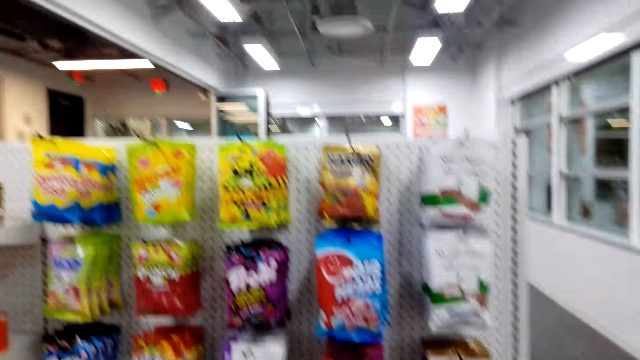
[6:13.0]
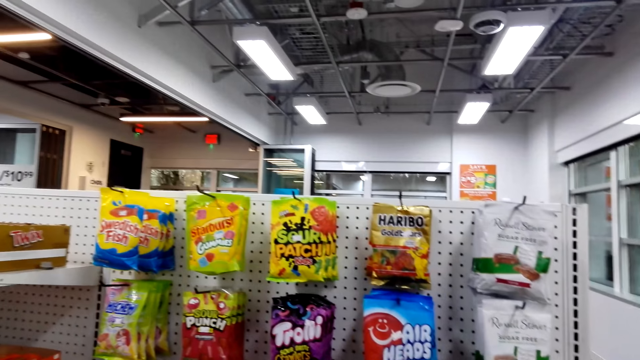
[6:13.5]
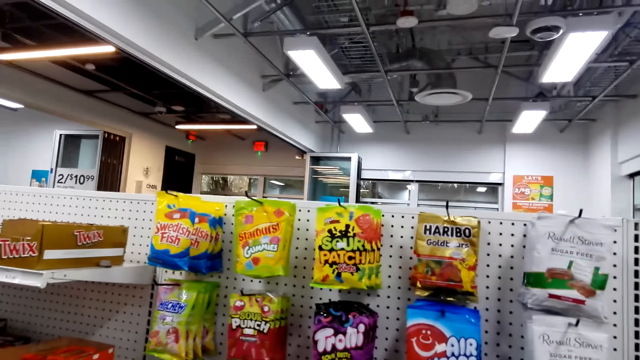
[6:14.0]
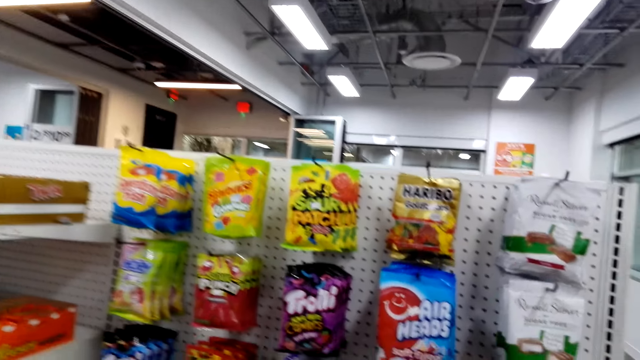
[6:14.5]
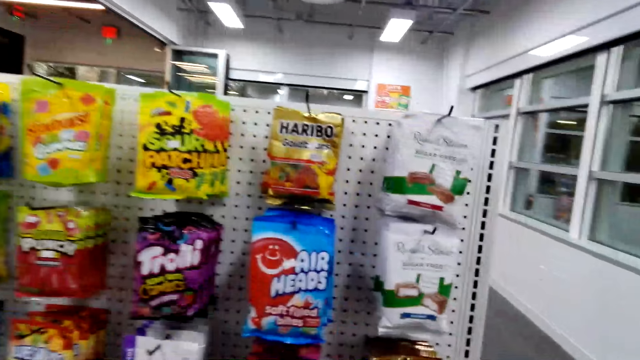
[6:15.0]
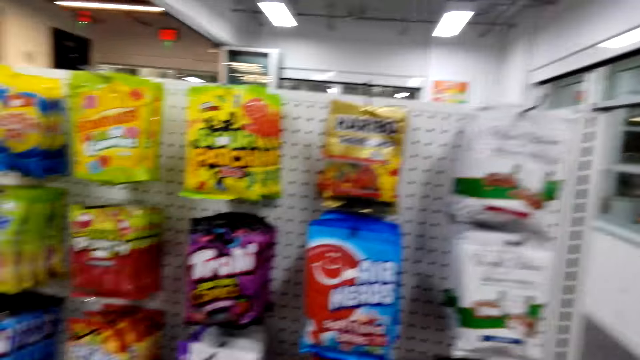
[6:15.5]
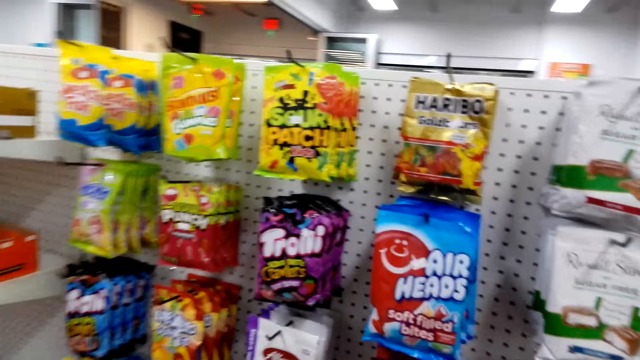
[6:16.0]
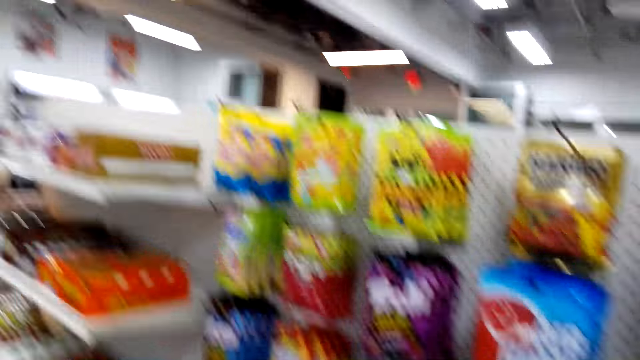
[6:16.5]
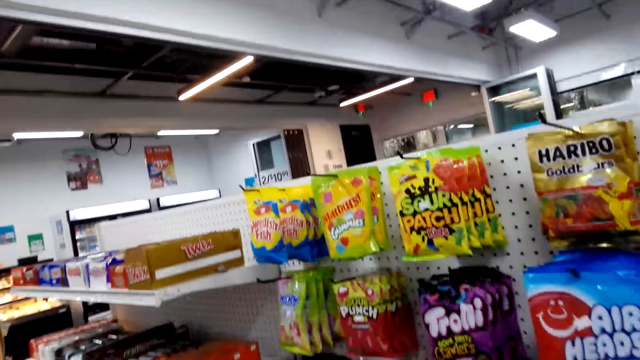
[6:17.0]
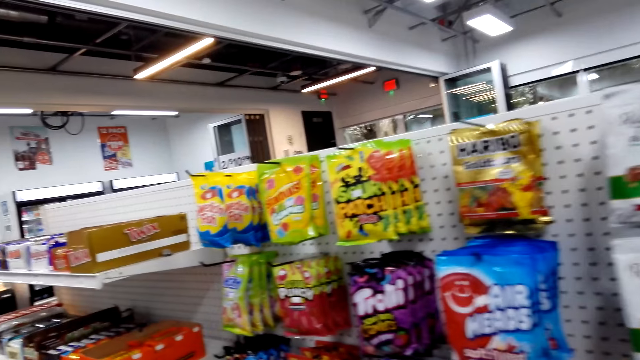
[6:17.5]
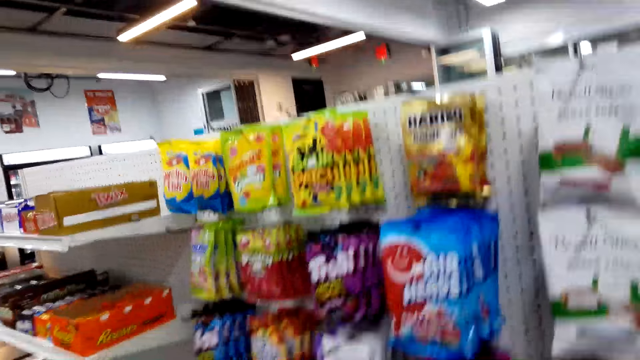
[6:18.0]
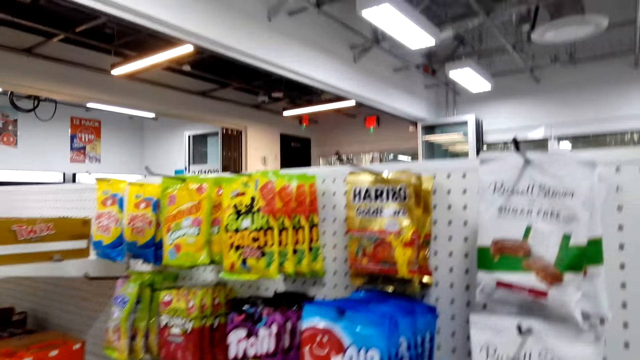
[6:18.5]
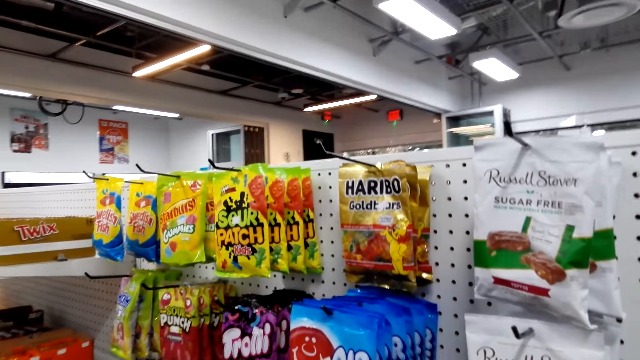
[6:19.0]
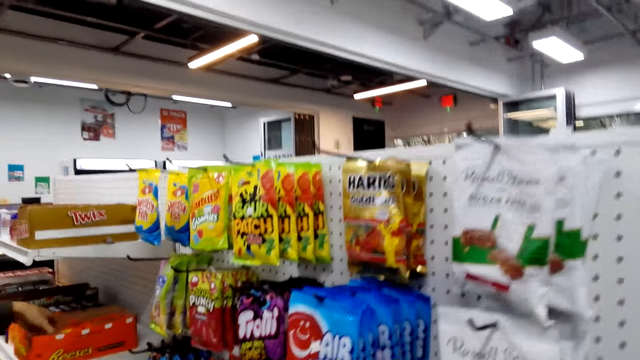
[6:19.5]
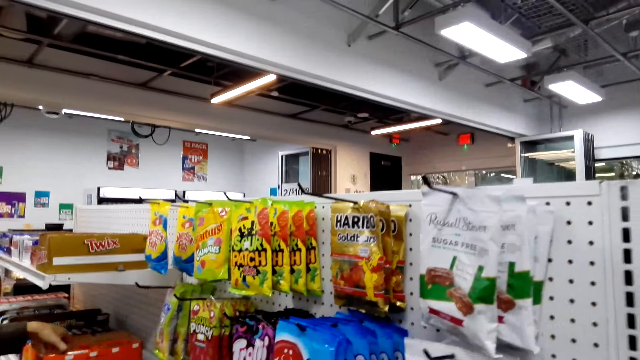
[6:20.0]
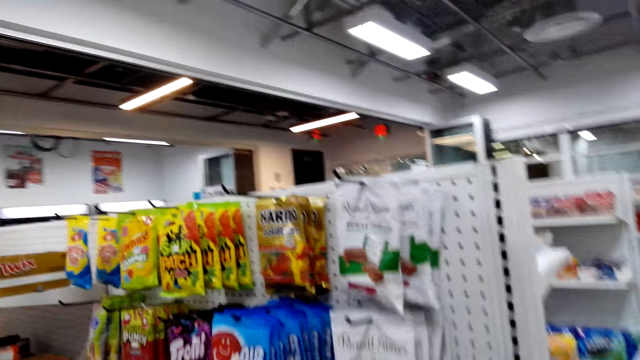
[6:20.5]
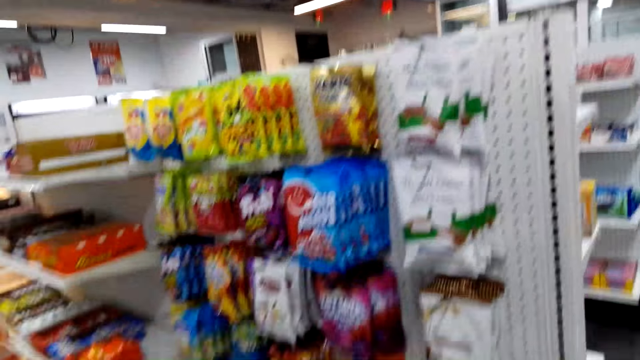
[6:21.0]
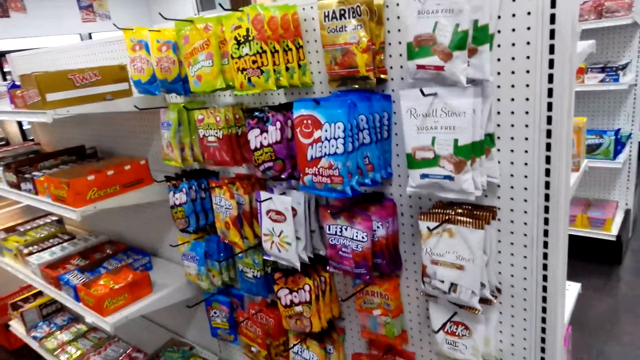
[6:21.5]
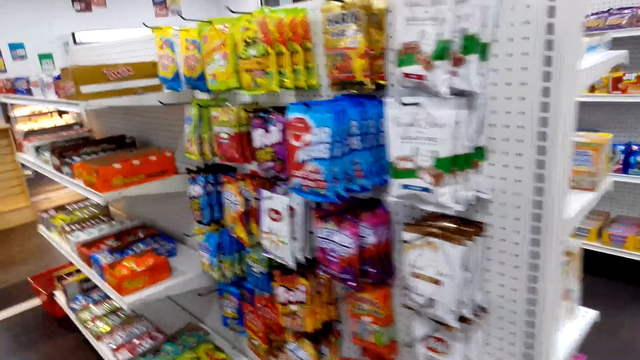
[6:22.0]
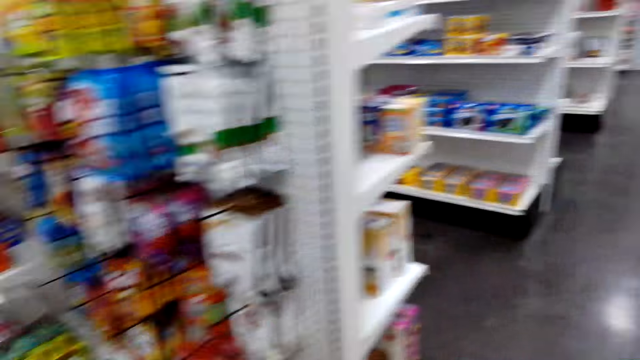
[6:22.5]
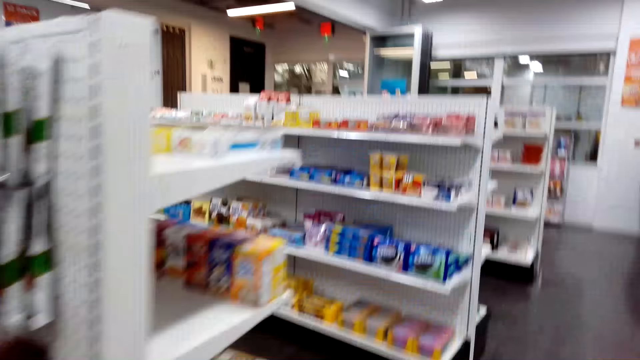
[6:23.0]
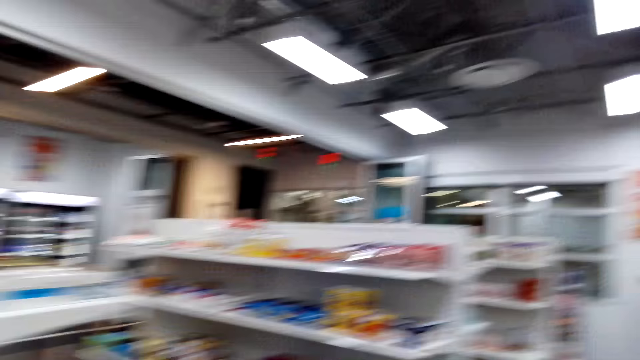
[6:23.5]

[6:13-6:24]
The camera wearer moves to the next shelf.

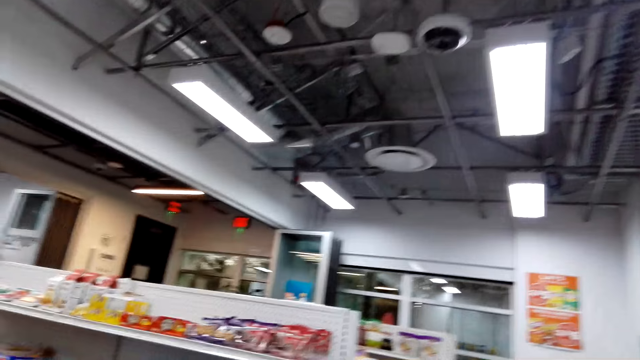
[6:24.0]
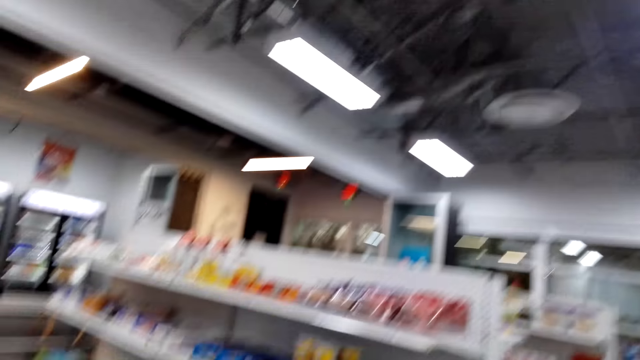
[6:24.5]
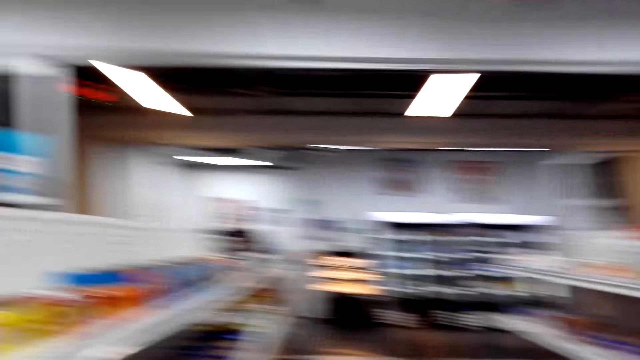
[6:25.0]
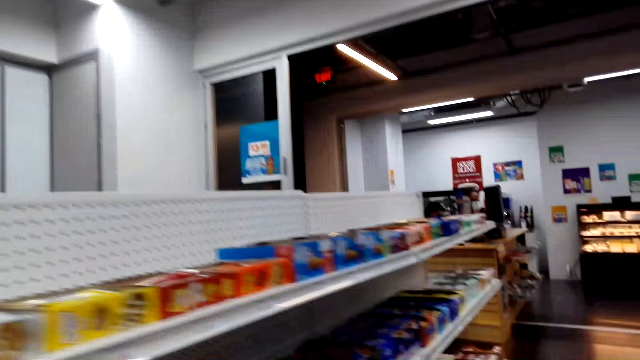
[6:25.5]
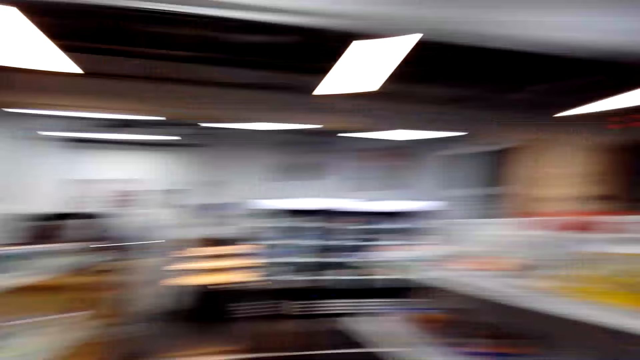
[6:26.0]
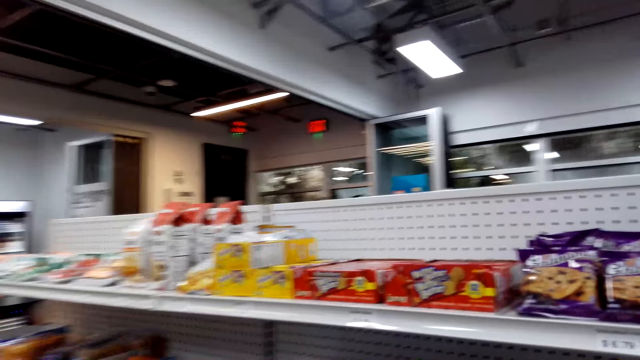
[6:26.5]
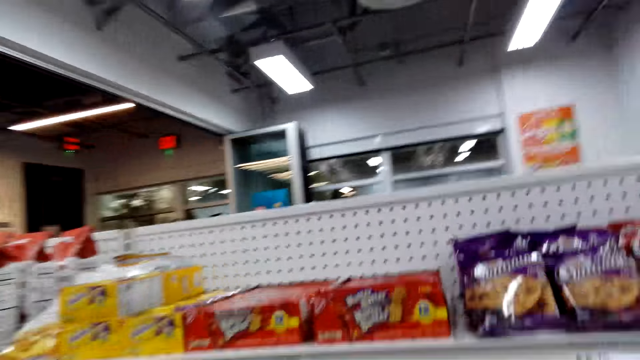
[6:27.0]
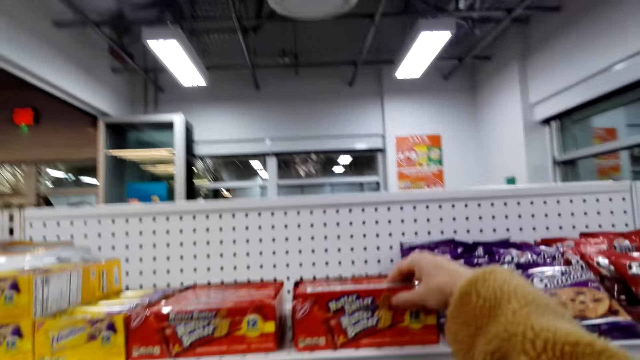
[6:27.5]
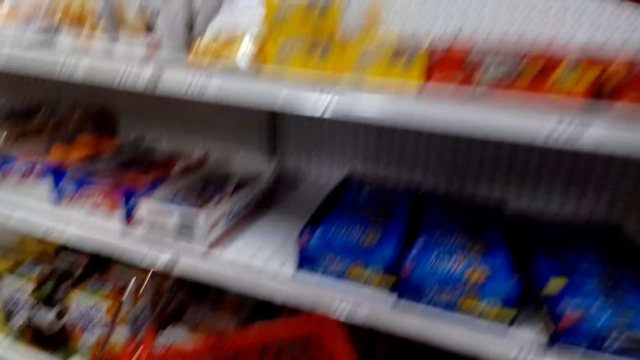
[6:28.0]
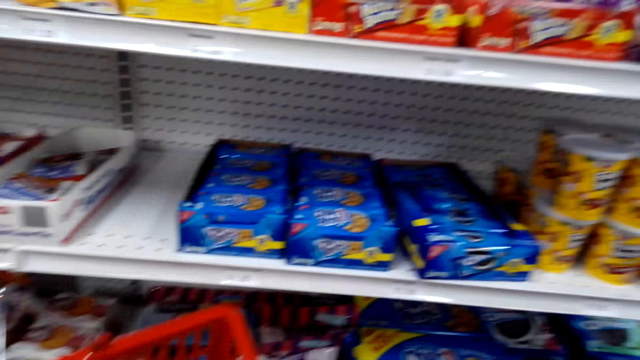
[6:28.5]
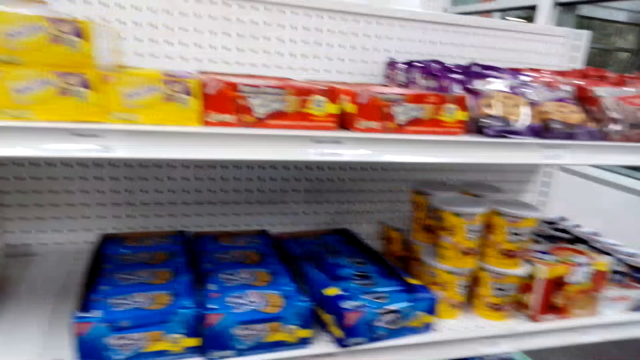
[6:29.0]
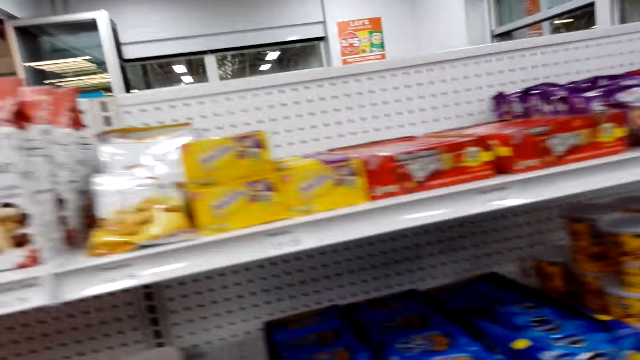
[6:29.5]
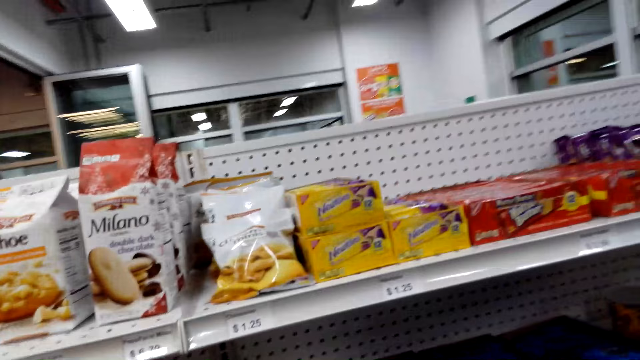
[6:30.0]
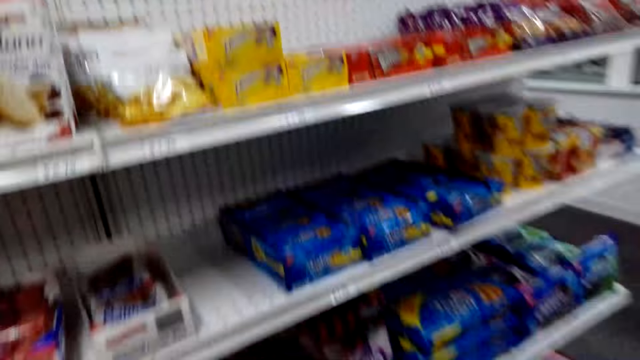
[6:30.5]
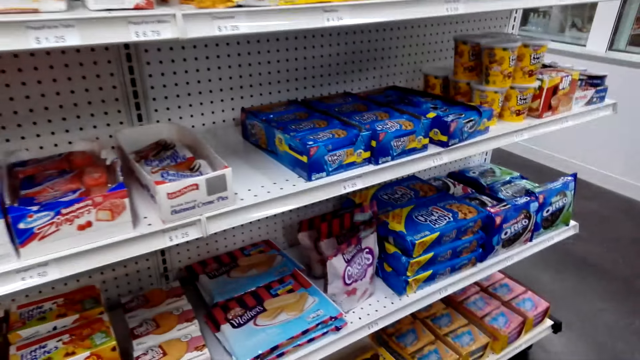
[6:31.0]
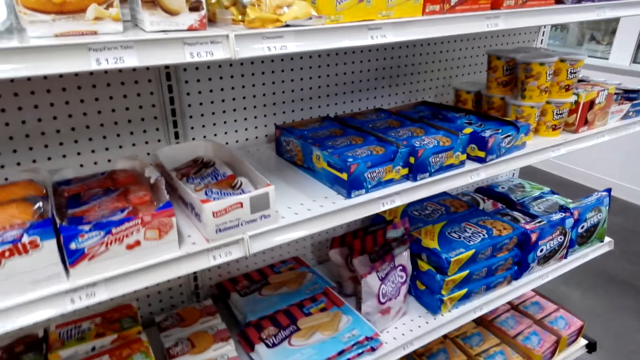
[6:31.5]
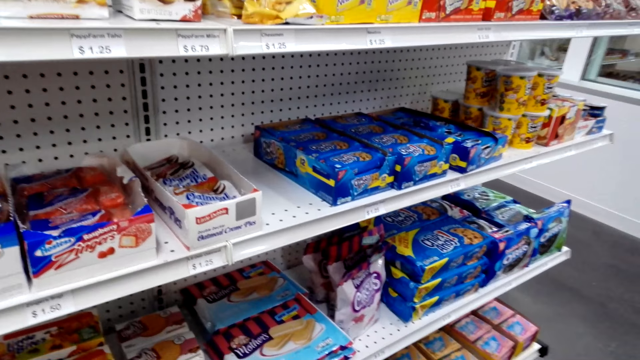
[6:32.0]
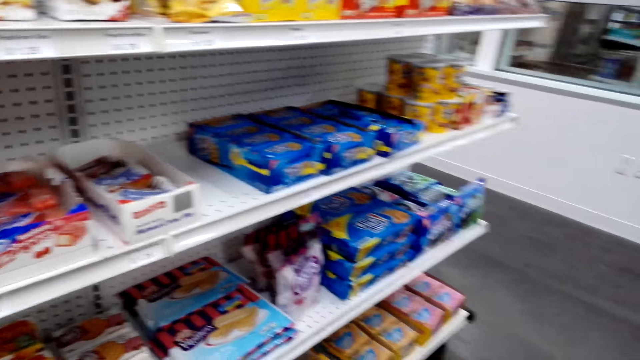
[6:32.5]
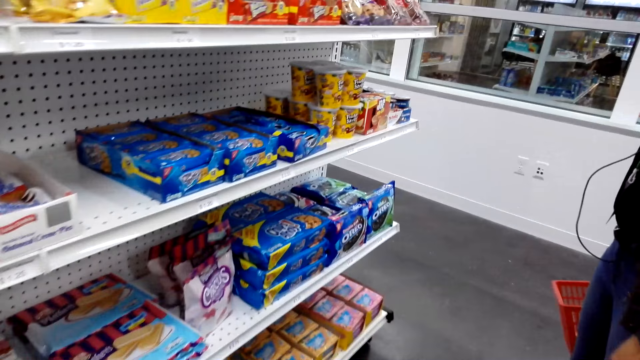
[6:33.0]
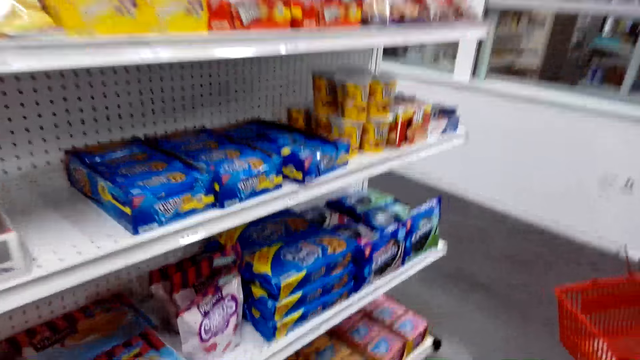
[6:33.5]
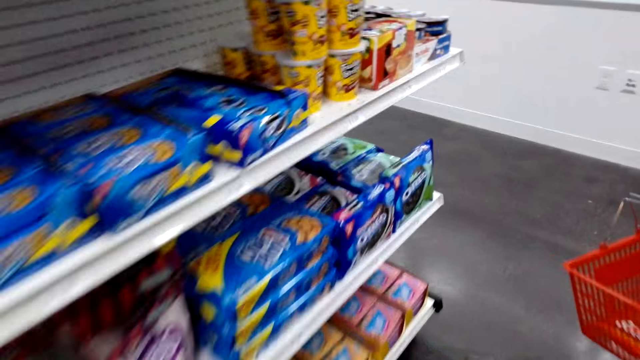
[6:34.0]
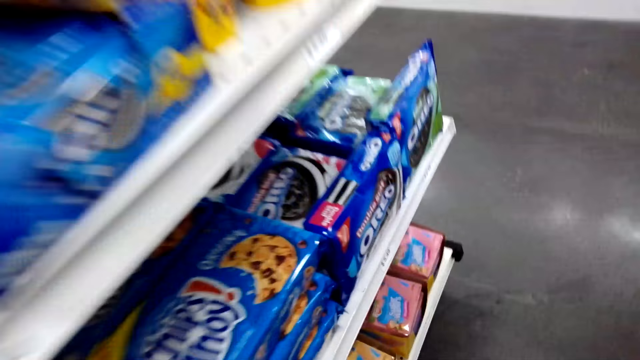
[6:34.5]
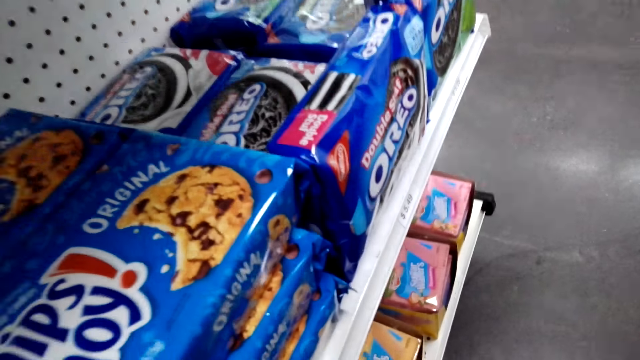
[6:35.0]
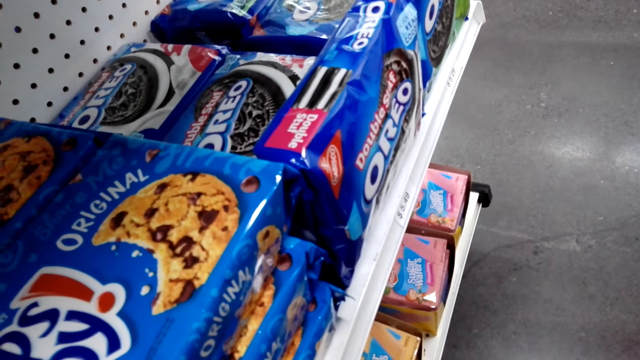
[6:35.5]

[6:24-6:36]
The camera wearer picks up the snack from the shelf. They drop the snack in the shopping basket. They look around. They look at the snacks on the shelf. They pick up the snack from the shelf.
